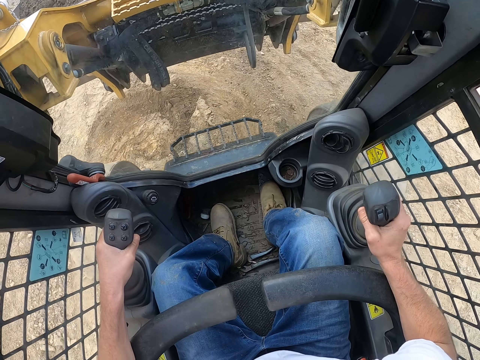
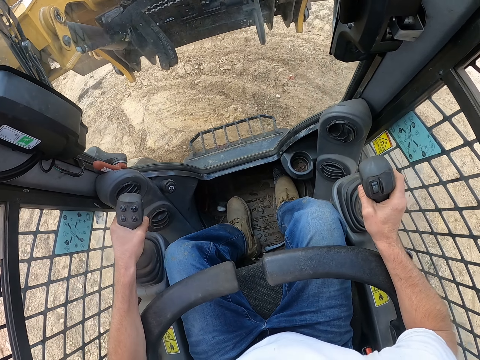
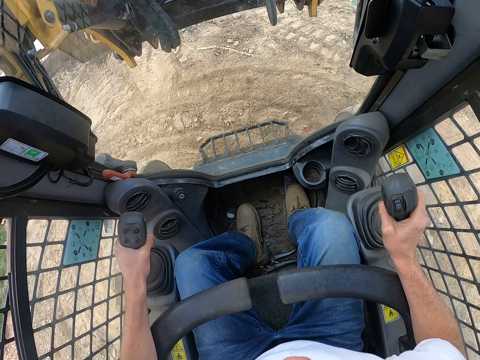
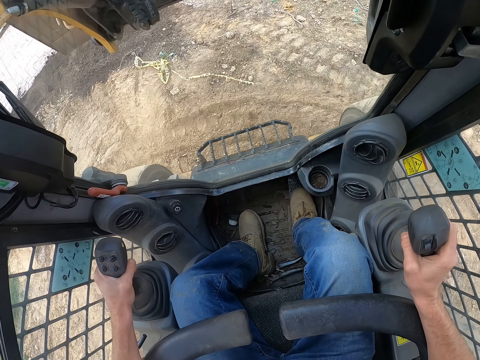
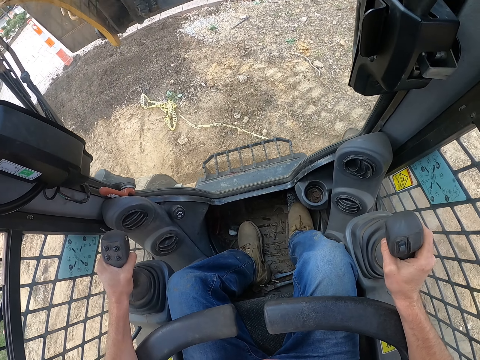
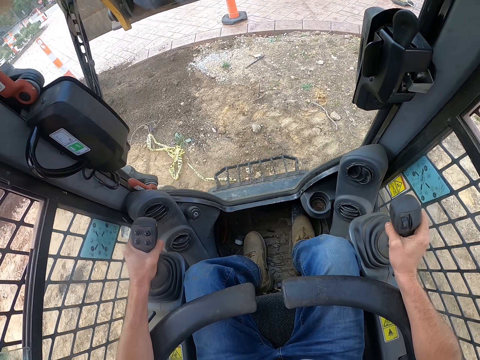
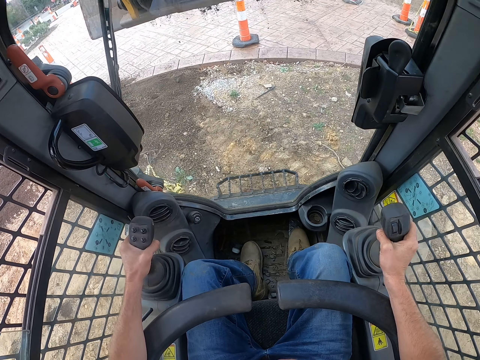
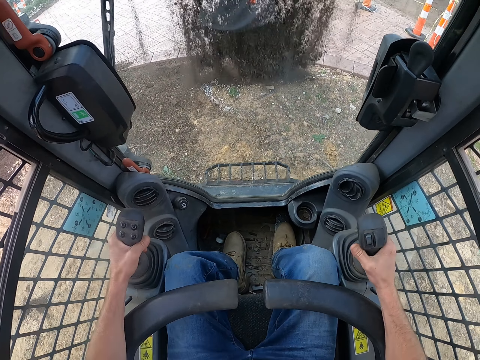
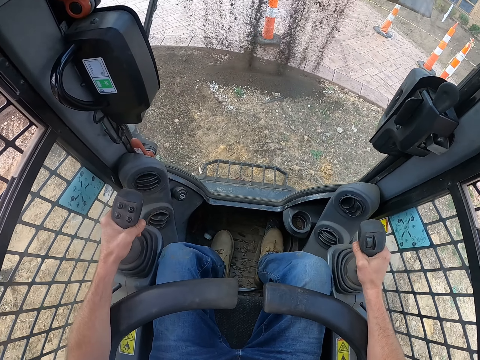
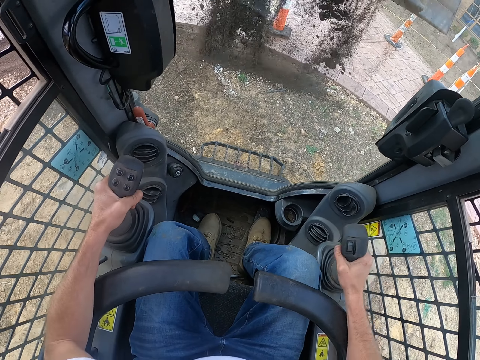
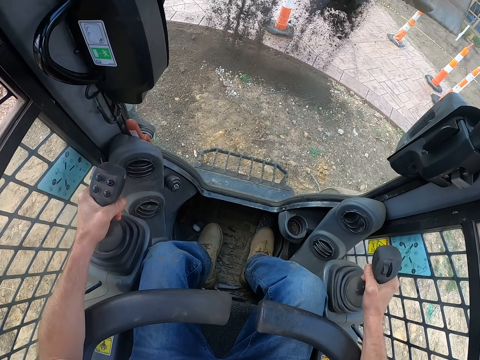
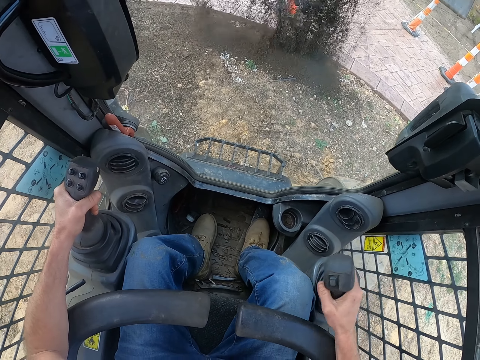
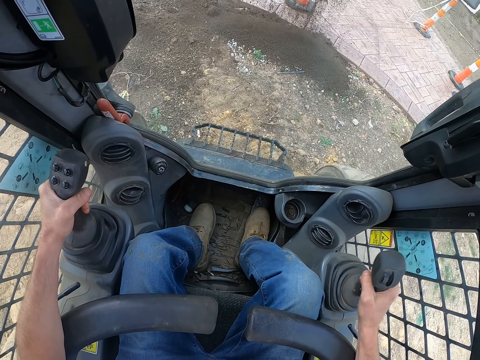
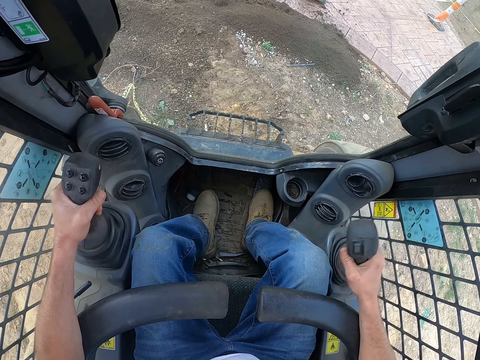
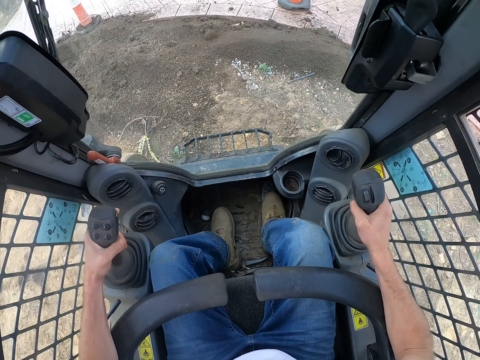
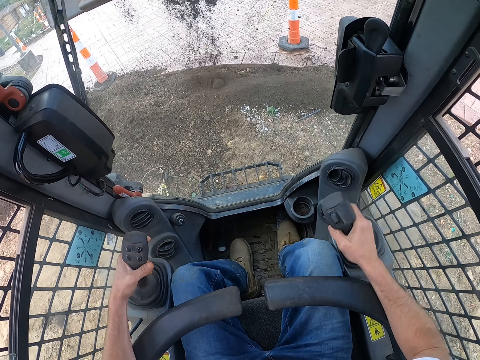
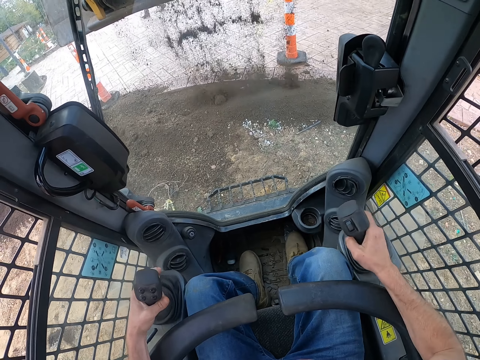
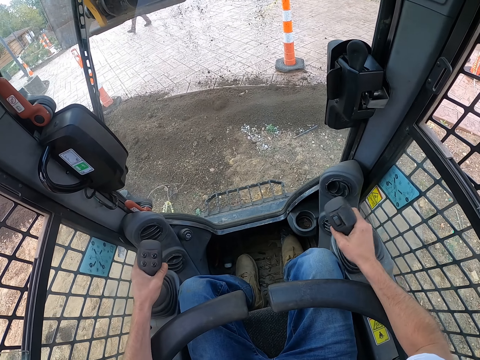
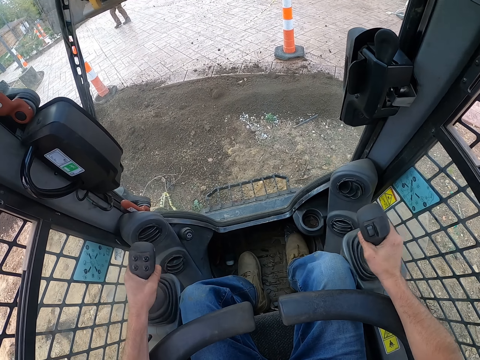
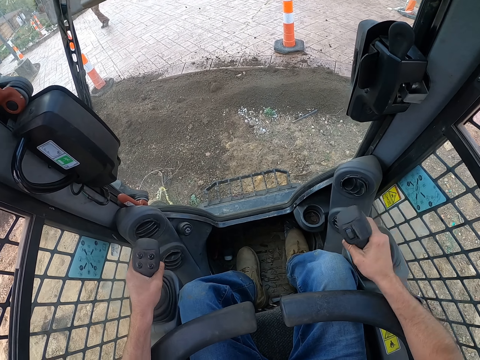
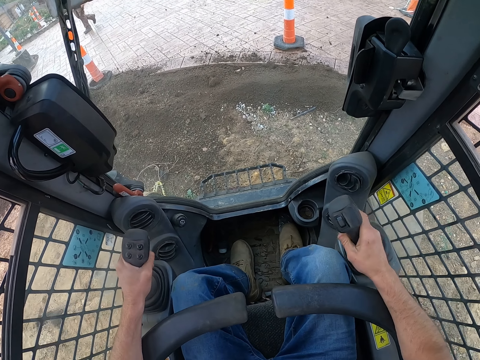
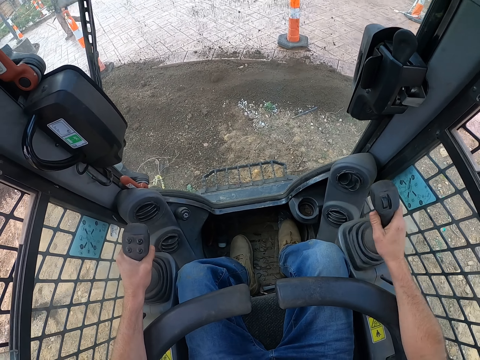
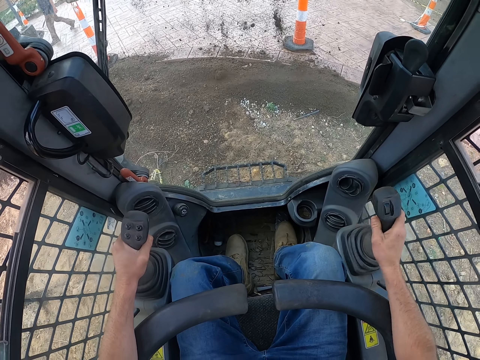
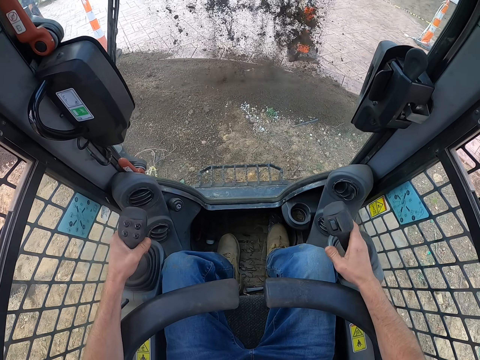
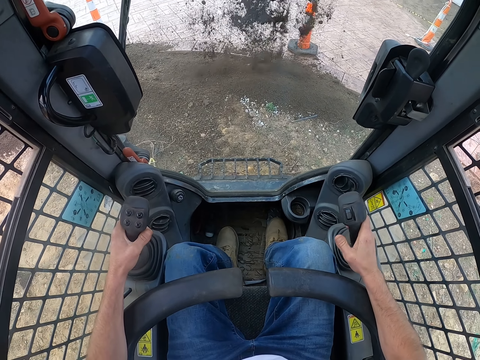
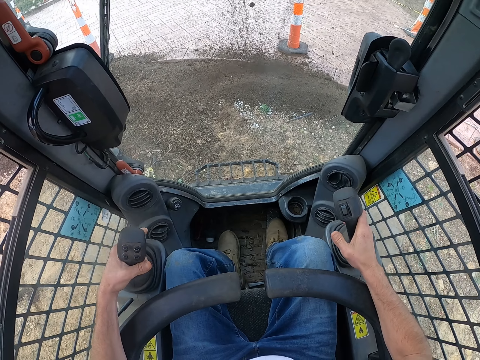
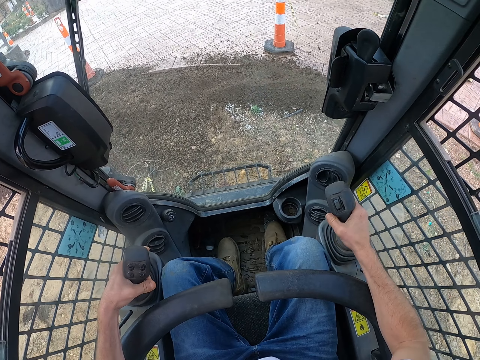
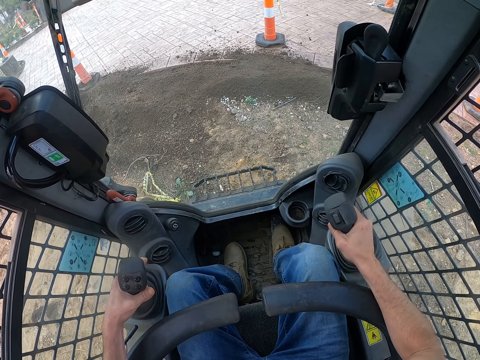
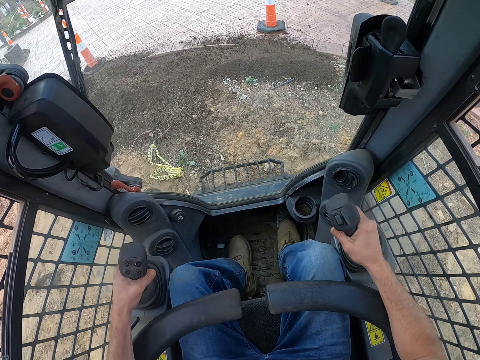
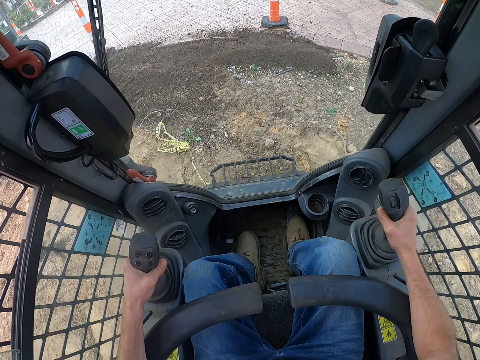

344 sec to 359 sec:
The camera wearer pours the soil from the excavator.

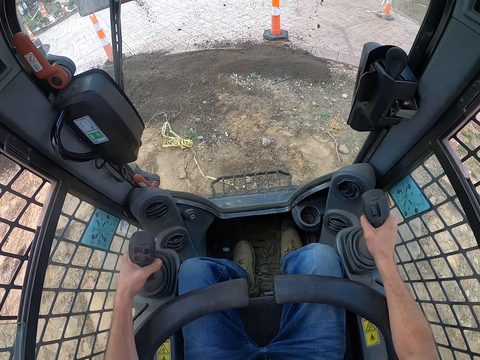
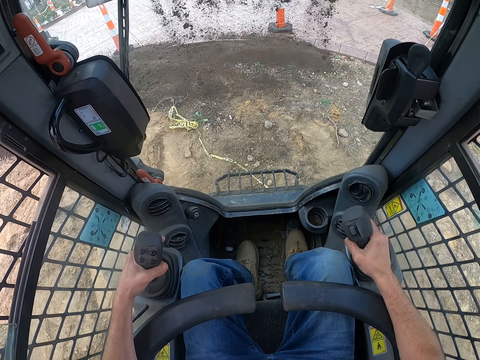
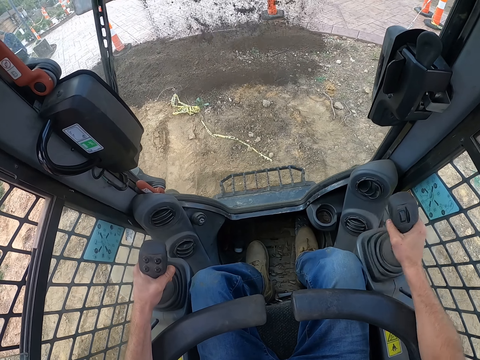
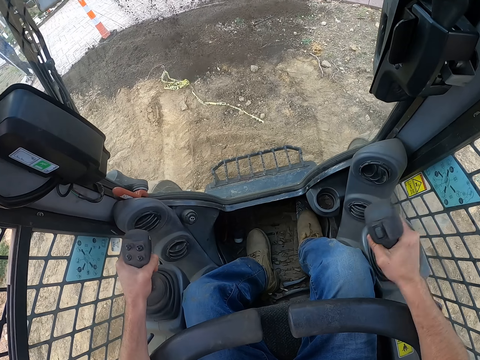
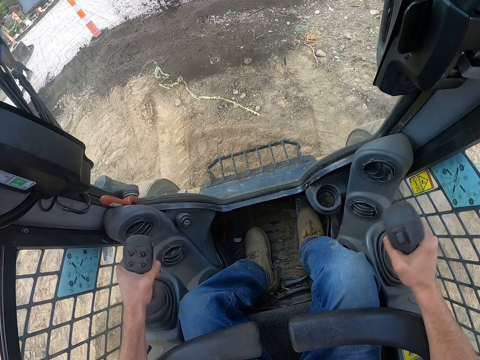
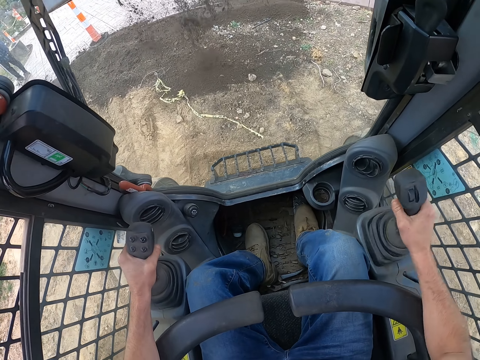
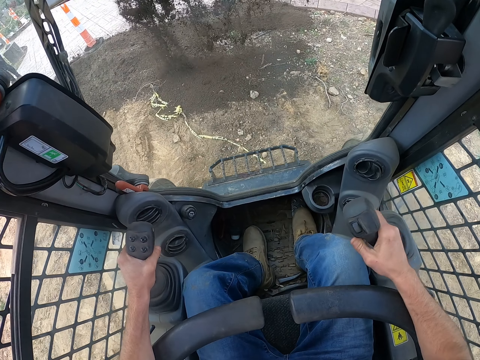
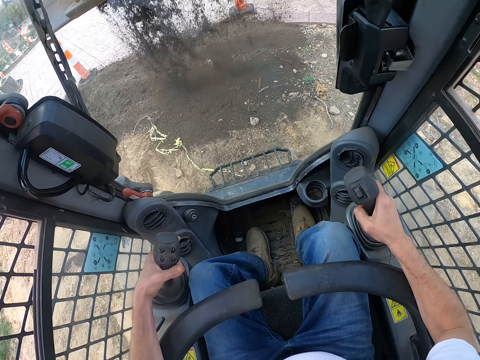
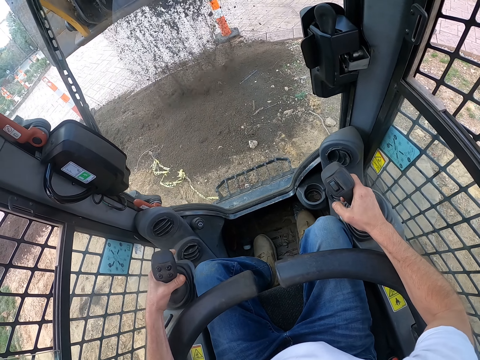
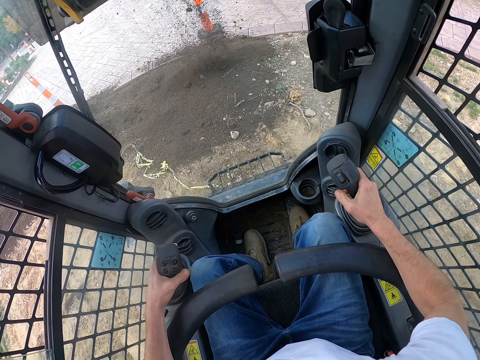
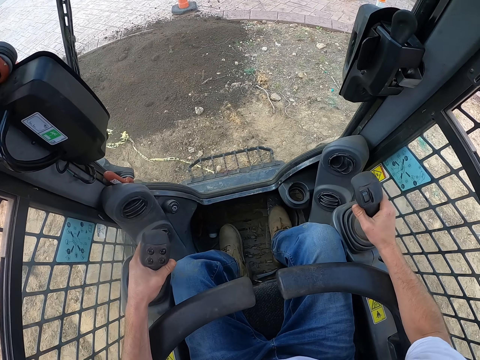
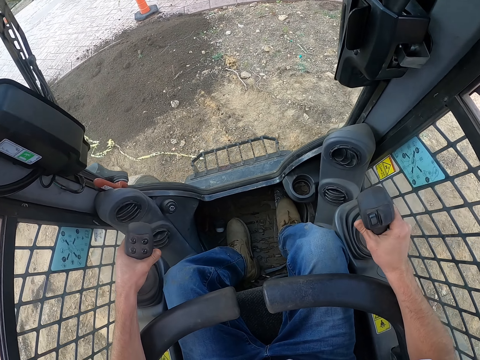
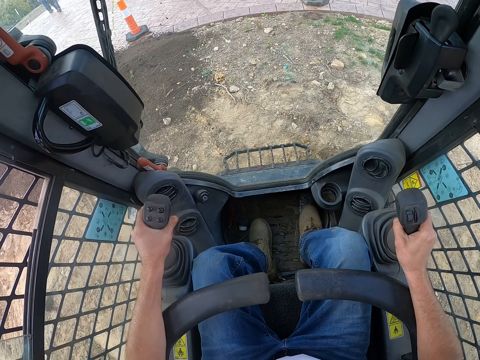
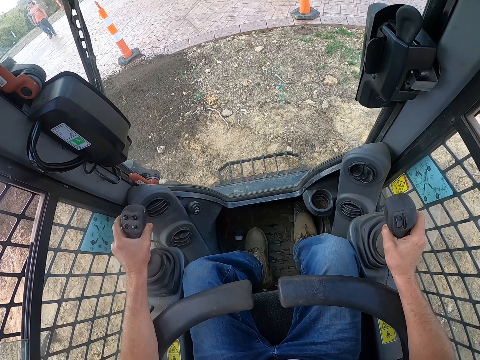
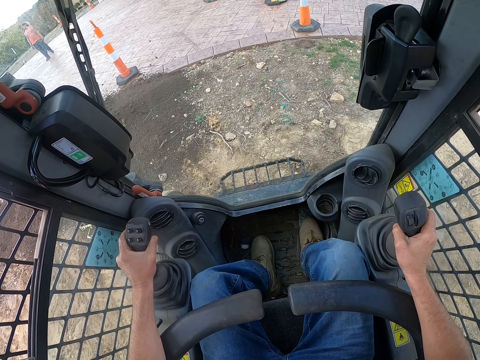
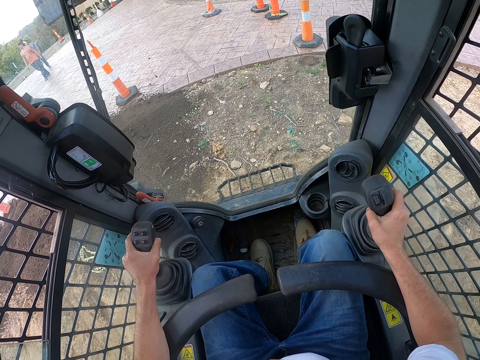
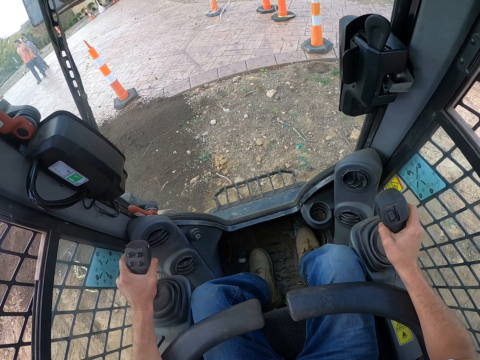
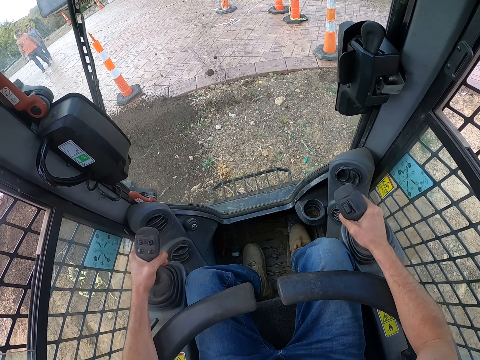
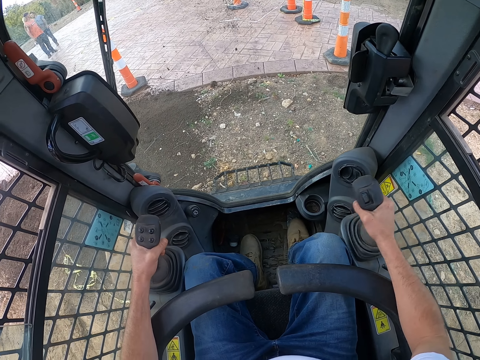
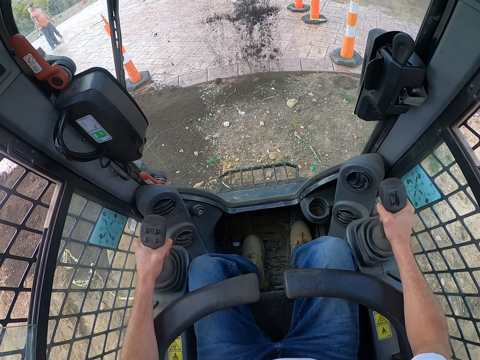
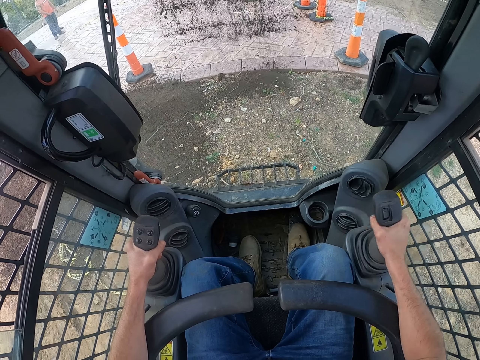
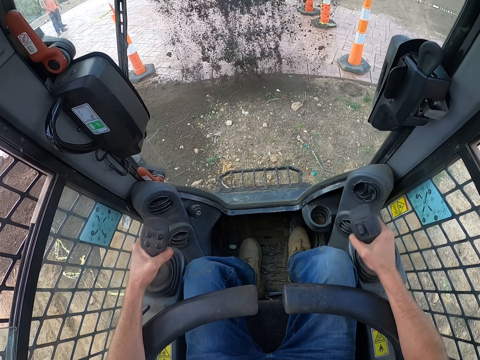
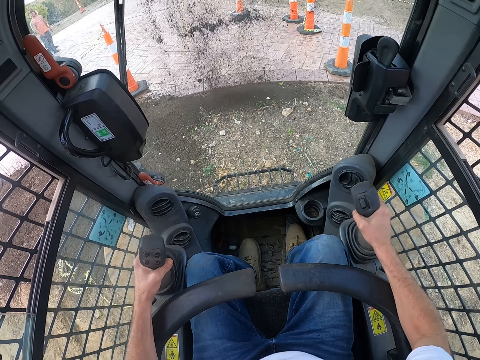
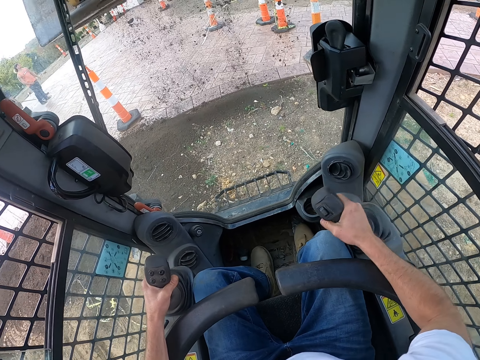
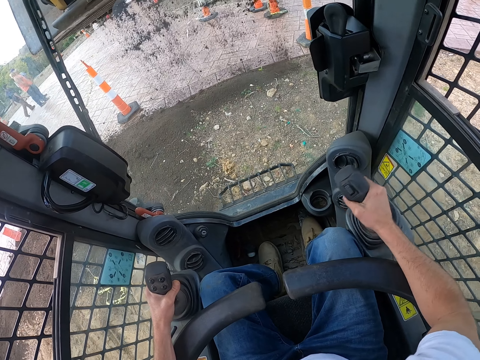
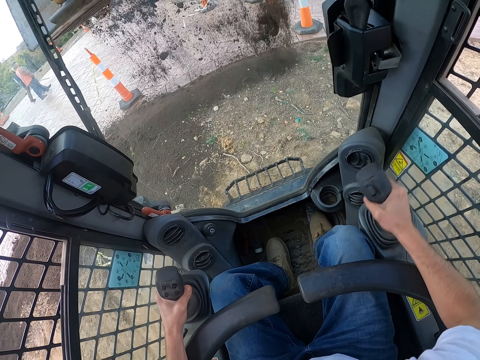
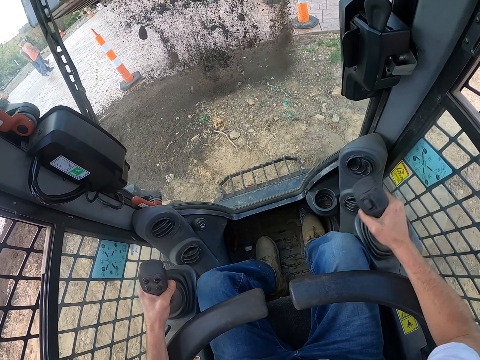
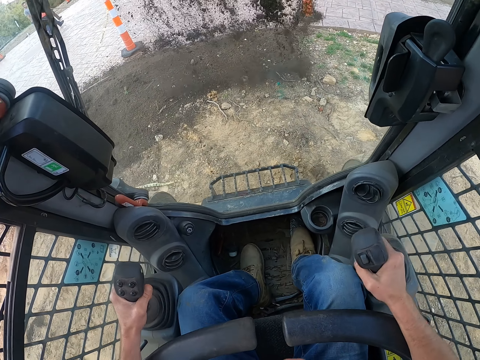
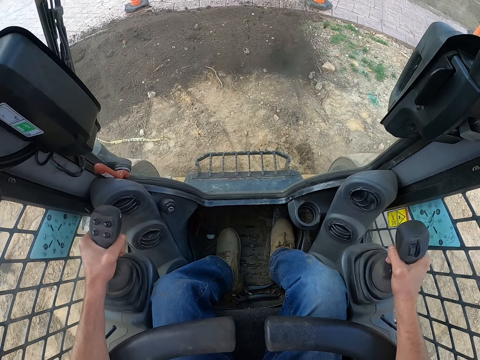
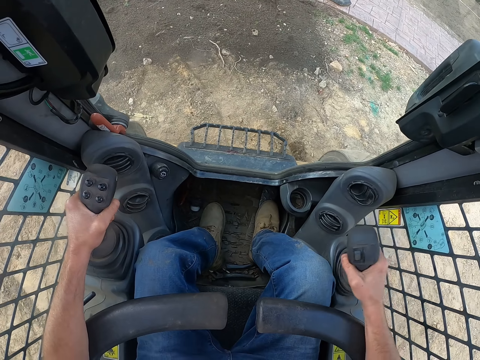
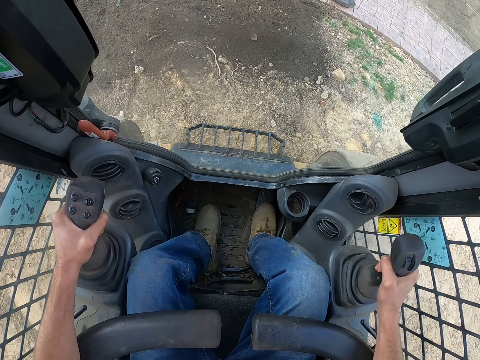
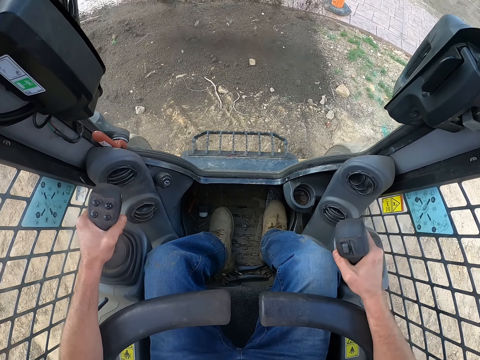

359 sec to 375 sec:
The camera wearer drives a tractor. They pour sand.
